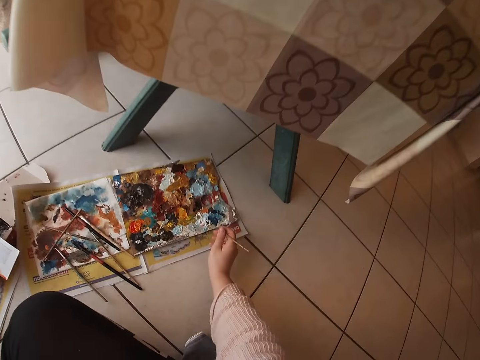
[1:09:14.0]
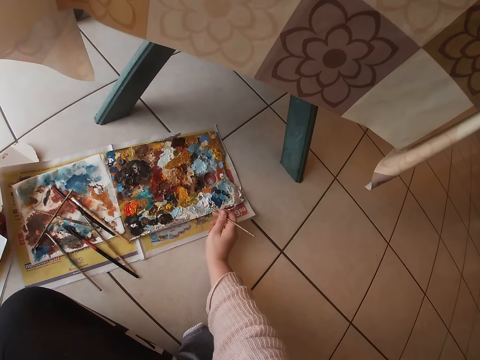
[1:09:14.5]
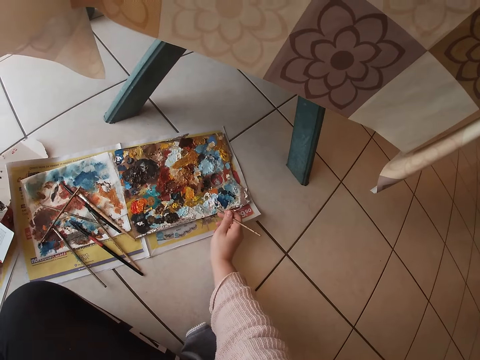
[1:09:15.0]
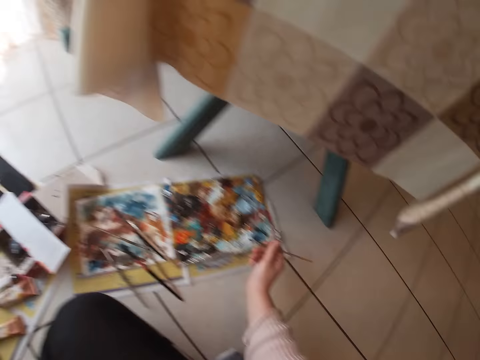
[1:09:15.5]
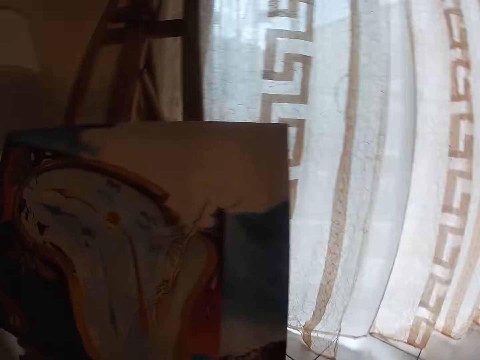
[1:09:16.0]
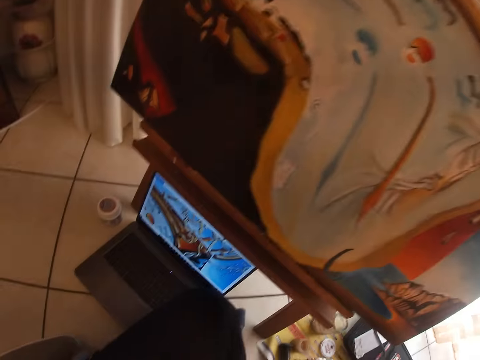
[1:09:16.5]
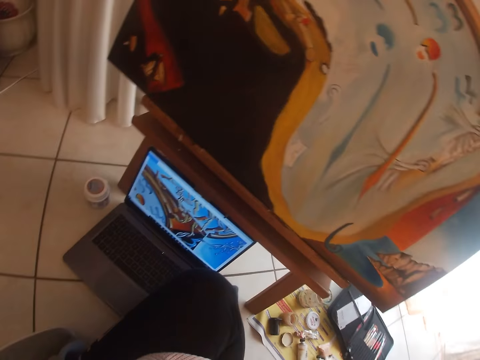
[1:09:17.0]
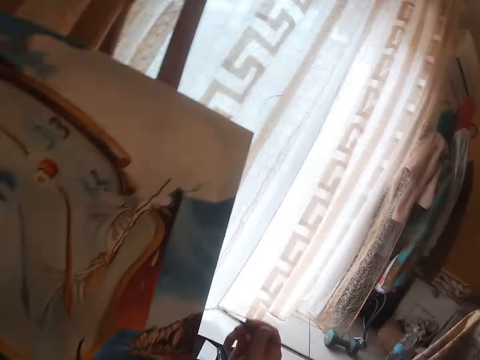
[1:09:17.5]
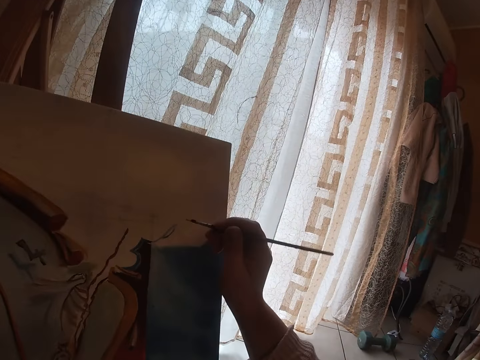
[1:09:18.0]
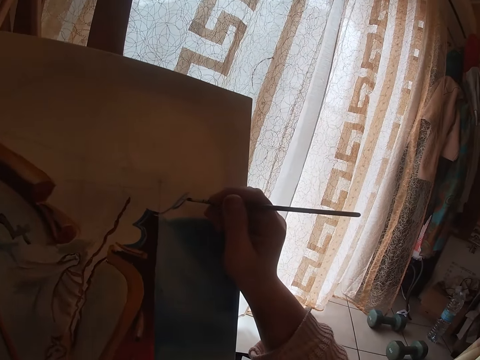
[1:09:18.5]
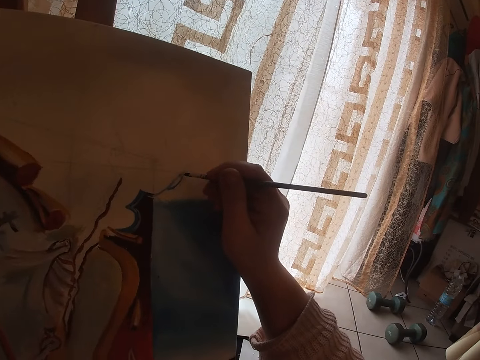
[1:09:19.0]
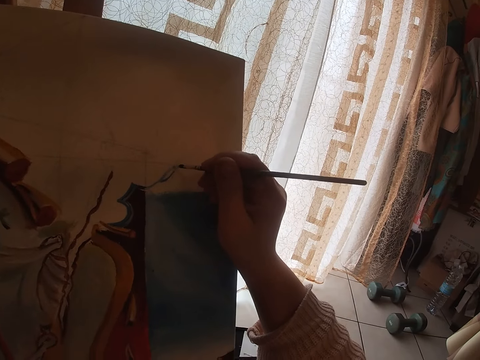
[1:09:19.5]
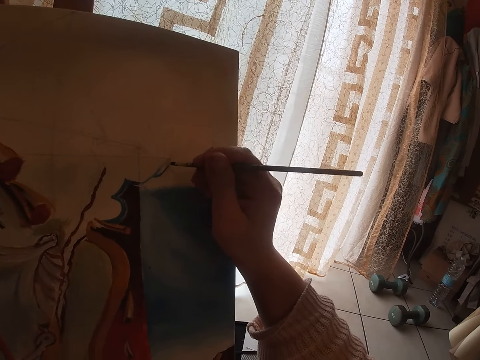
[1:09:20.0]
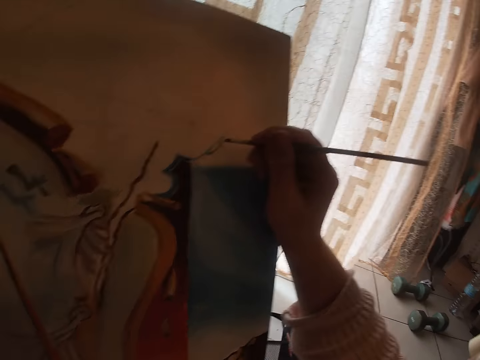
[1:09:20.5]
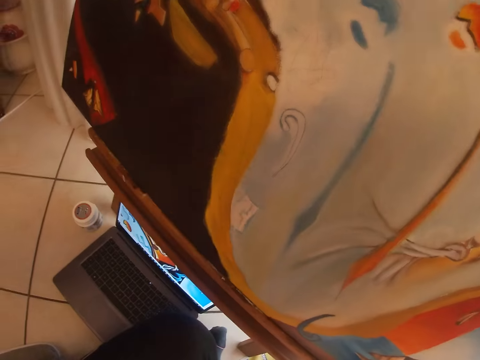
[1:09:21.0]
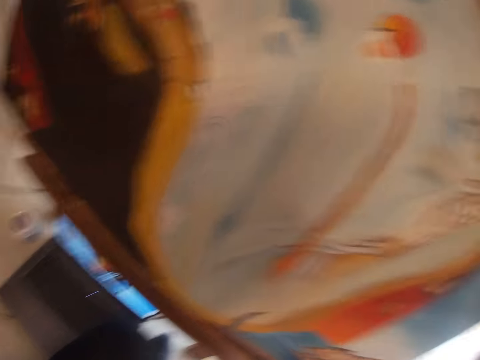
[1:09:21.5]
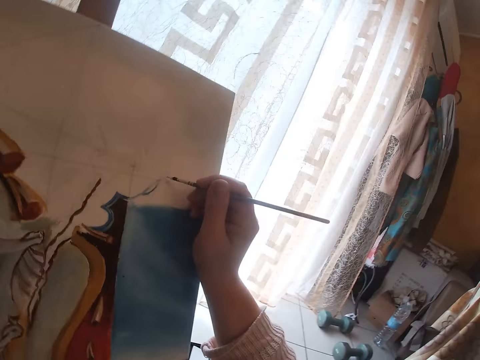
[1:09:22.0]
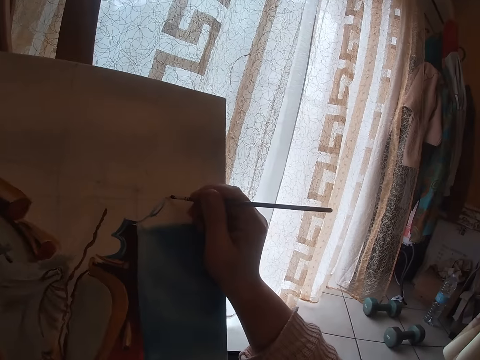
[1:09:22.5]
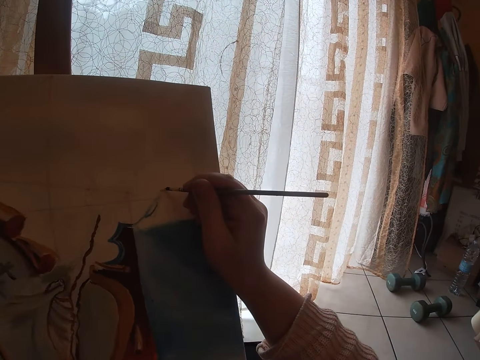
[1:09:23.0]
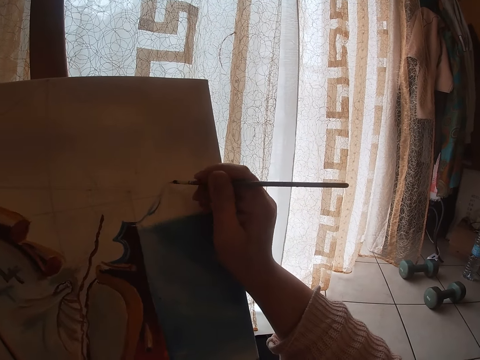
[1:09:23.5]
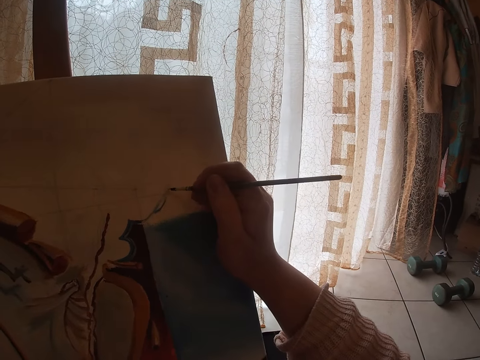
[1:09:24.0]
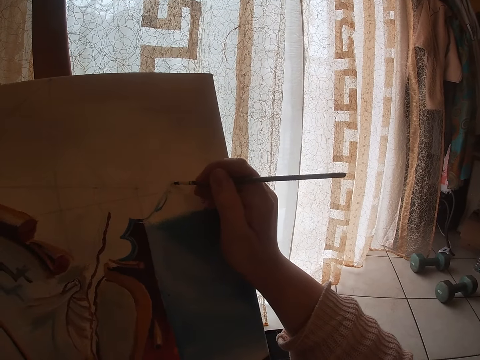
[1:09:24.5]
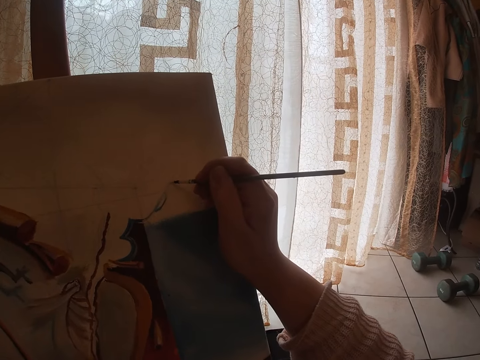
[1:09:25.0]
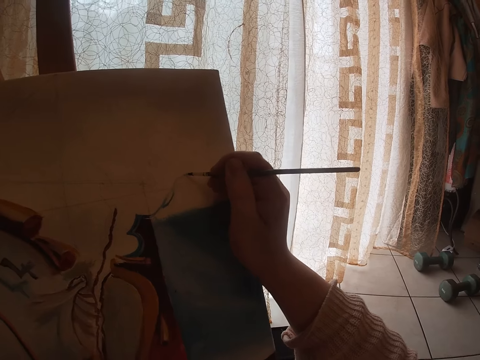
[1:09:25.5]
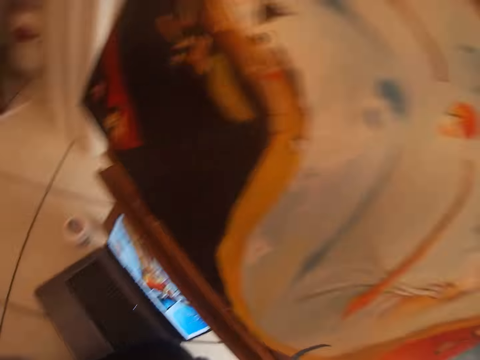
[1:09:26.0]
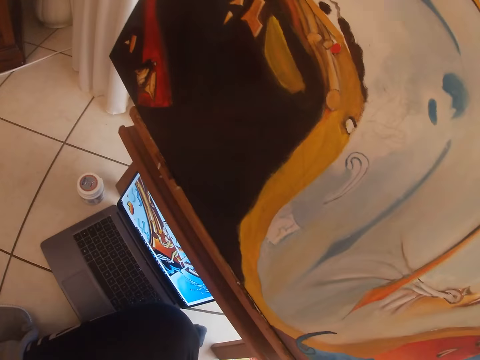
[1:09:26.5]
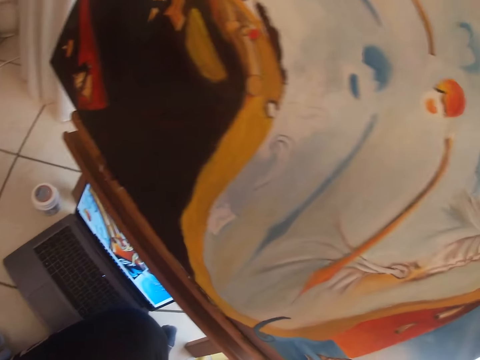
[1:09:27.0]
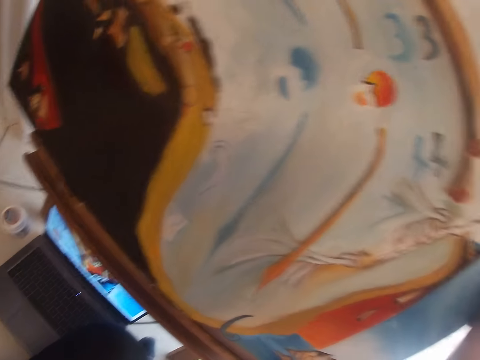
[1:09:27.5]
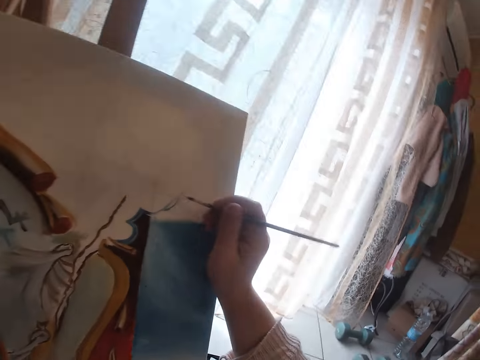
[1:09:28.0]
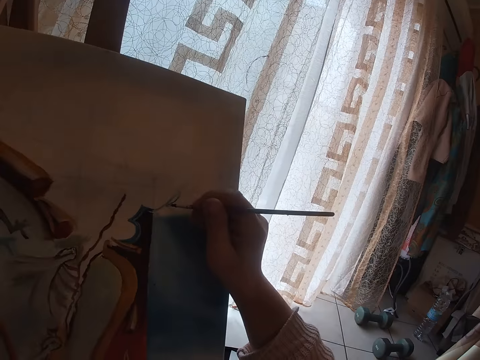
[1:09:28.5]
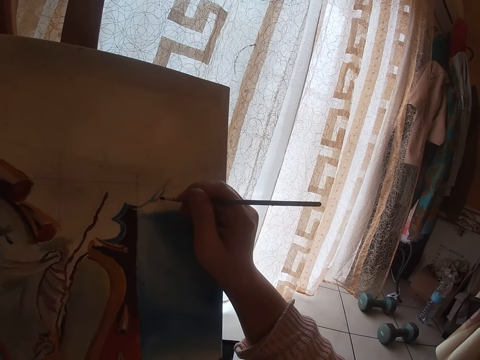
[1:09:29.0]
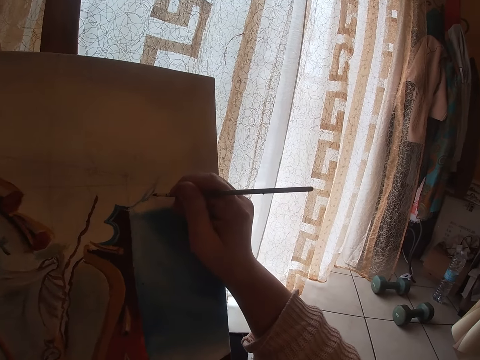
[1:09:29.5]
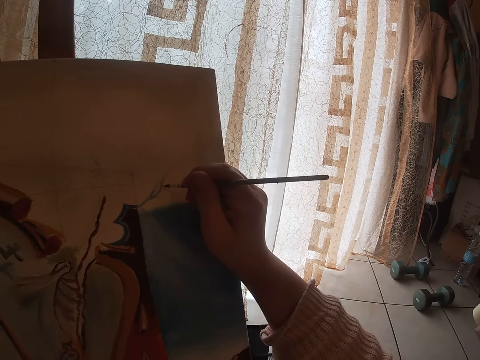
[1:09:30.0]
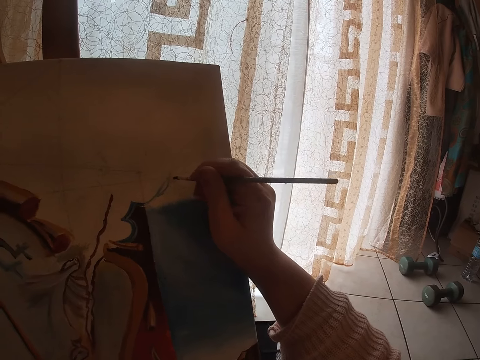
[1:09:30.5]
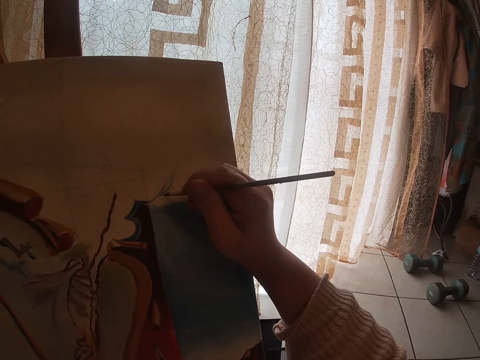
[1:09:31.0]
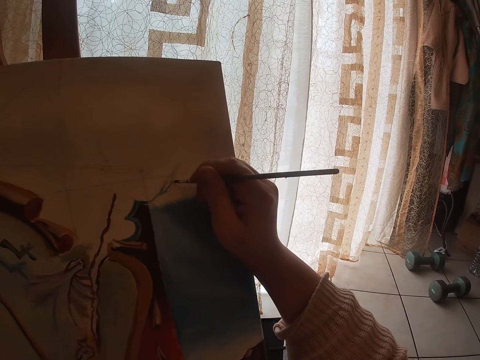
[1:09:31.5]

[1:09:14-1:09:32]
The camera wearer touches the paint on the palette with the brush in his right hand. He looks toward the computer on the floor. He paints with the brush in his right hand. He looks toward the computer on the floor. He paints with the brush in his right hand. He looks toward the computer on the floor. He paints with the brush in his right hand.

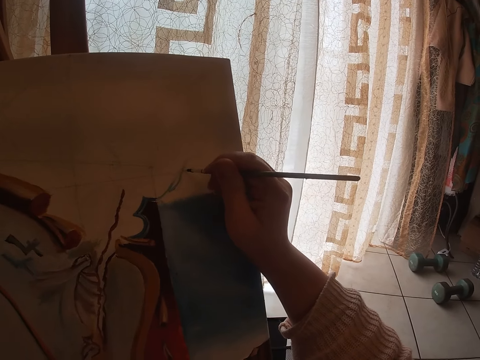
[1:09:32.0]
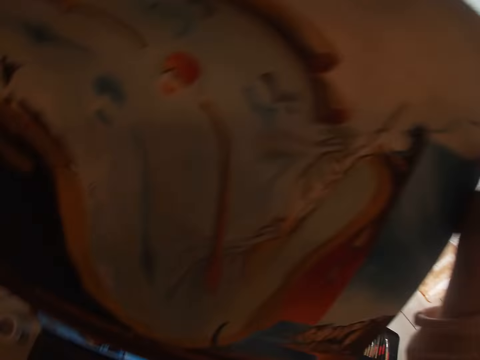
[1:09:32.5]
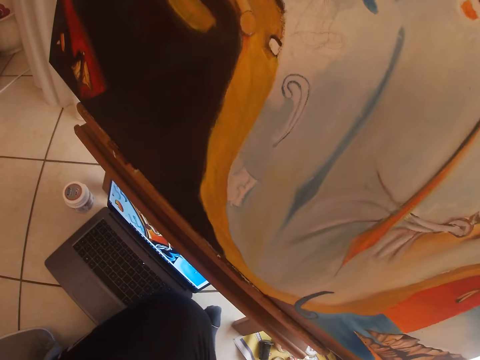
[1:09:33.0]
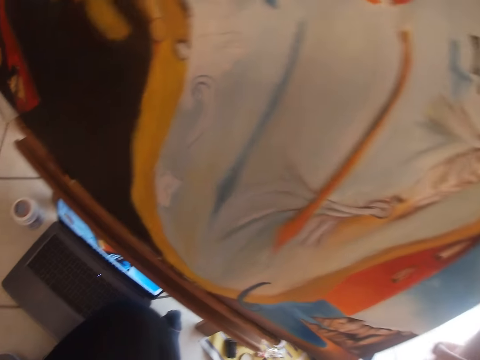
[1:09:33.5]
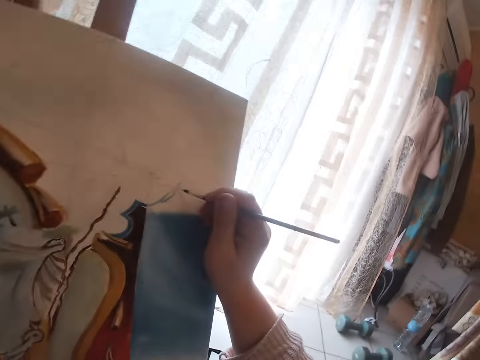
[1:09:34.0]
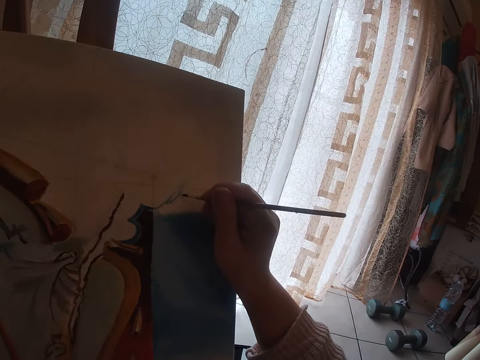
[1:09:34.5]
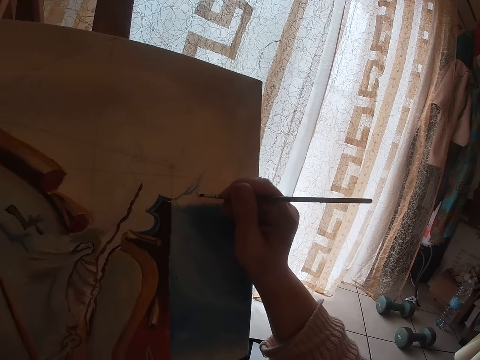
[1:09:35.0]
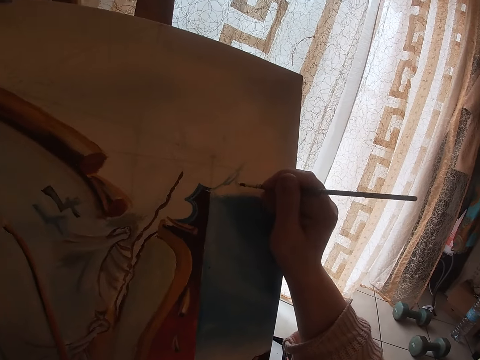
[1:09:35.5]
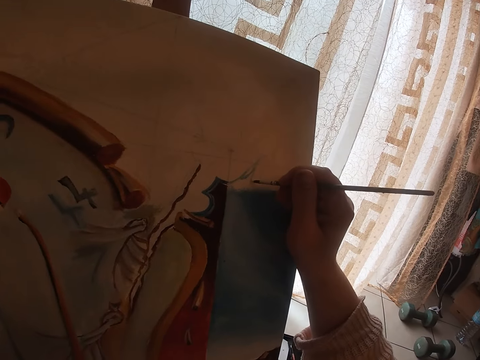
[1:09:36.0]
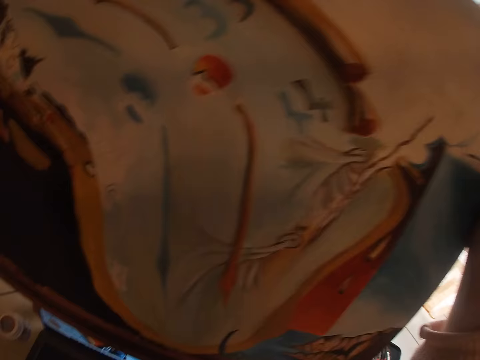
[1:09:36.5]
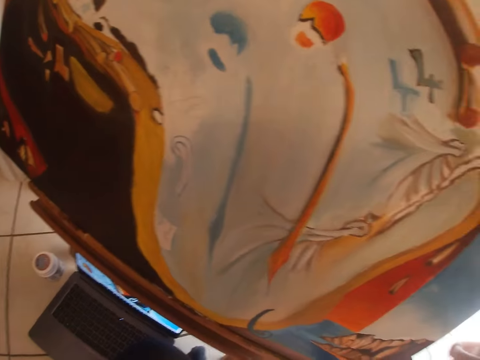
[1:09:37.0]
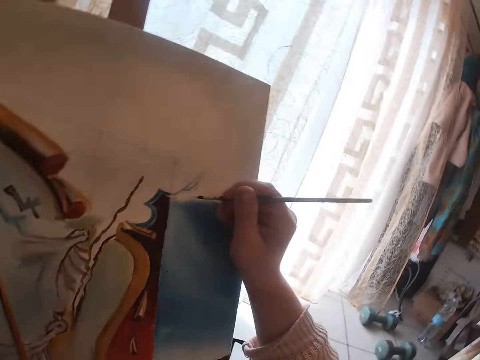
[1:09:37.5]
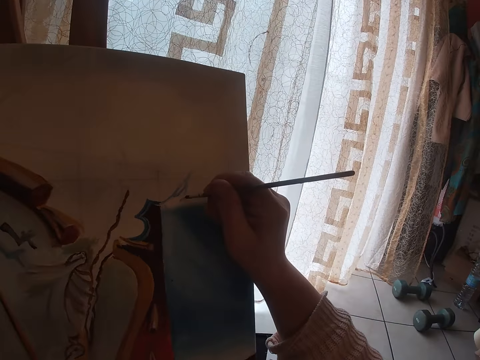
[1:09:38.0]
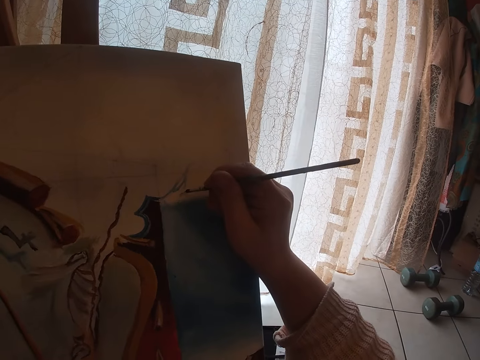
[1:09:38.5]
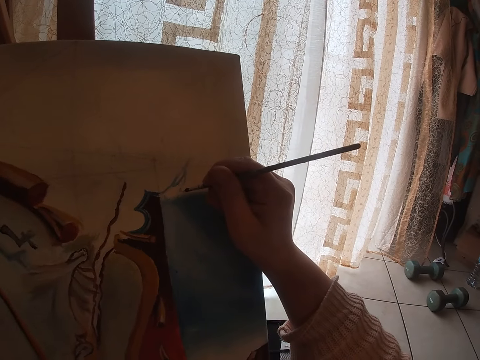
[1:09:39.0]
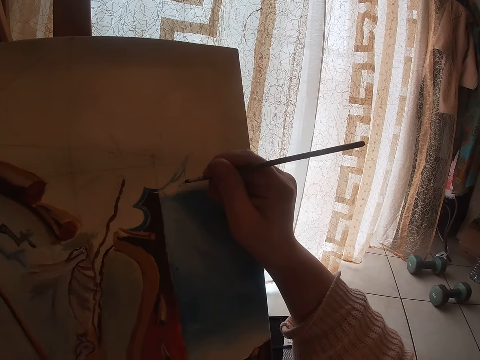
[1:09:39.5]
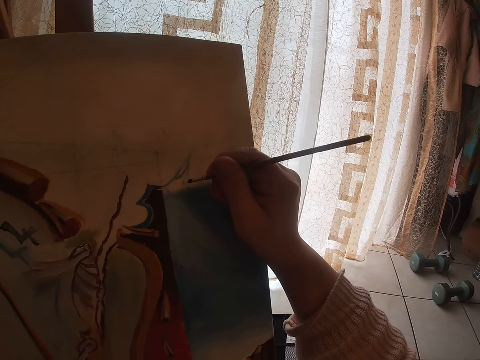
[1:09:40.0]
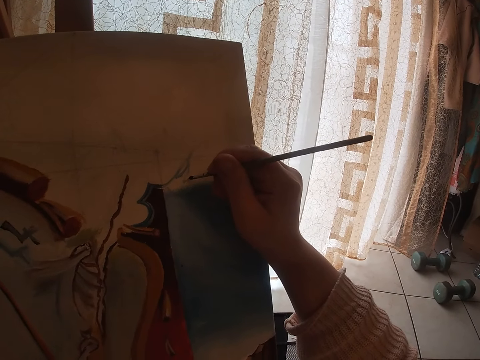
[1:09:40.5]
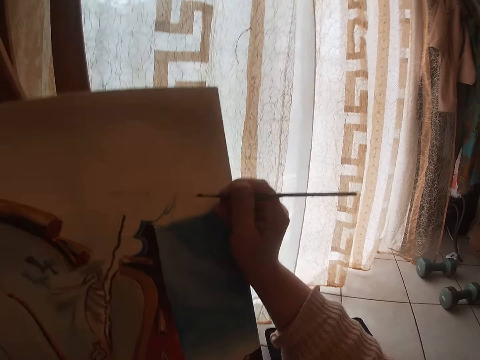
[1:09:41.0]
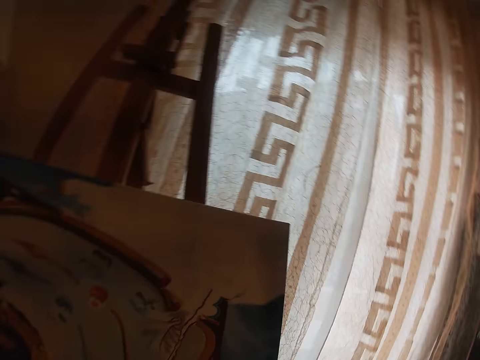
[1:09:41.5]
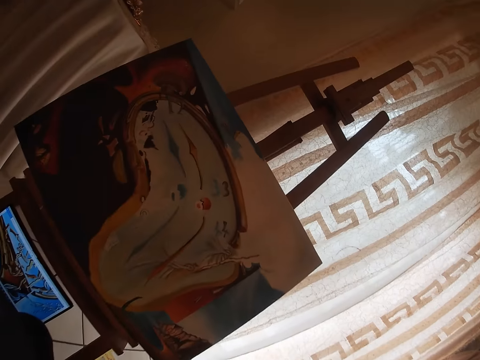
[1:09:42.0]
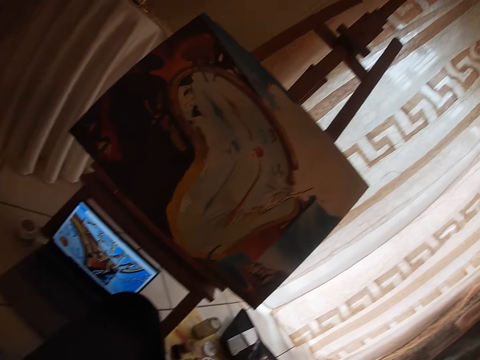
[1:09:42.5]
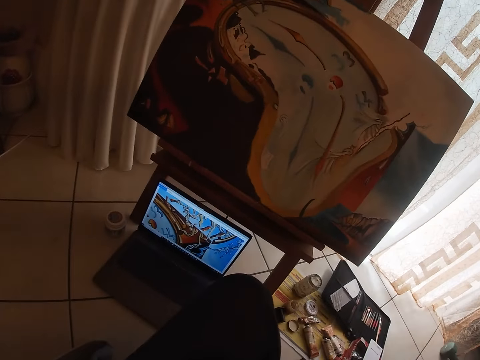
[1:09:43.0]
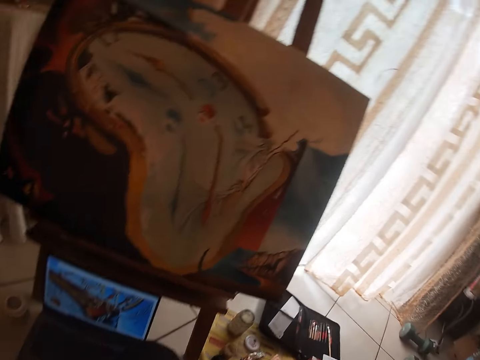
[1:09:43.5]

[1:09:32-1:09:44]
The camera wearer looks toward the computer or laptop on the floor. He paints with the brush in his right hand. He looks toward the computer on the floor, and paints with the brush in his right hand. He removes his right hand from the painting. He stops painting. He looks at the laptop.
